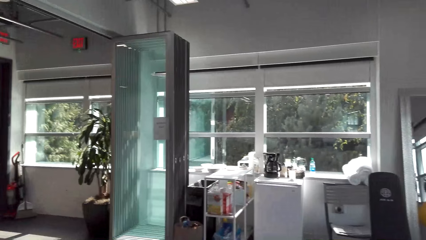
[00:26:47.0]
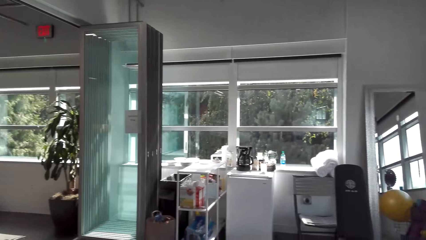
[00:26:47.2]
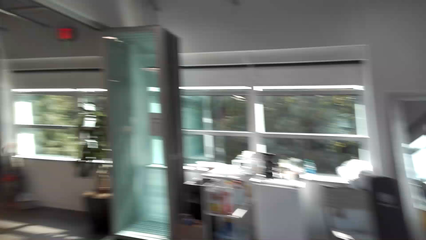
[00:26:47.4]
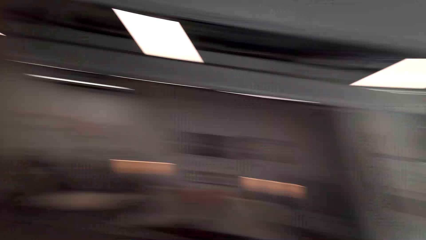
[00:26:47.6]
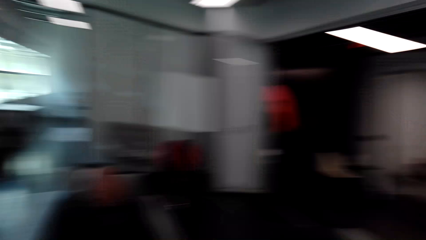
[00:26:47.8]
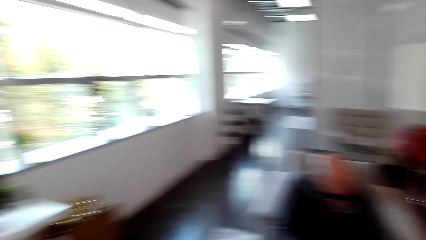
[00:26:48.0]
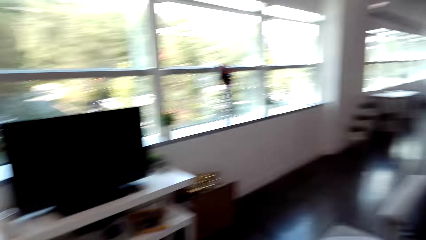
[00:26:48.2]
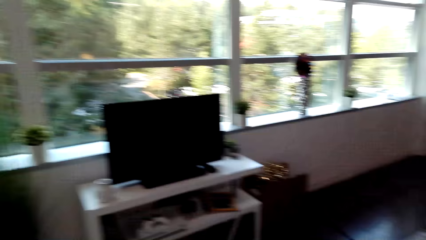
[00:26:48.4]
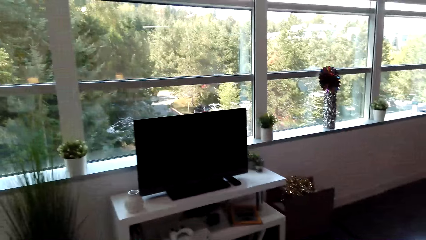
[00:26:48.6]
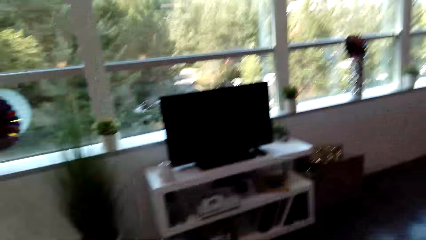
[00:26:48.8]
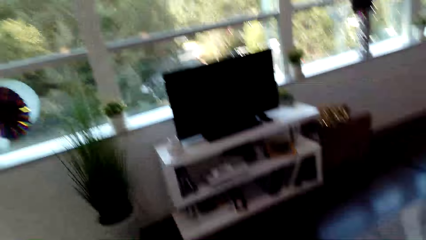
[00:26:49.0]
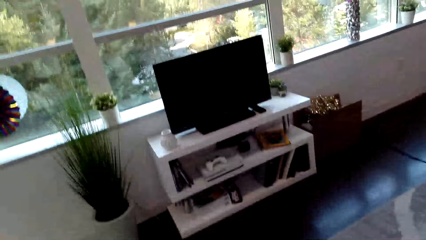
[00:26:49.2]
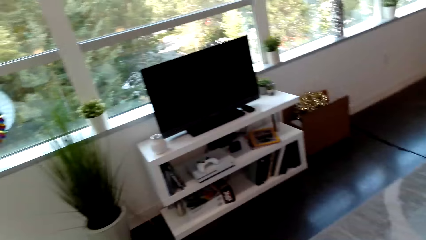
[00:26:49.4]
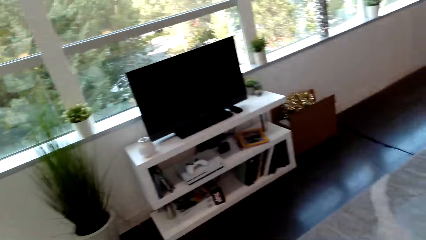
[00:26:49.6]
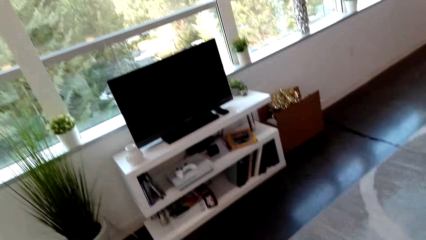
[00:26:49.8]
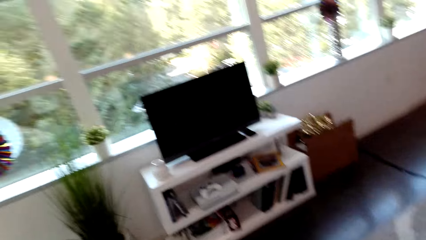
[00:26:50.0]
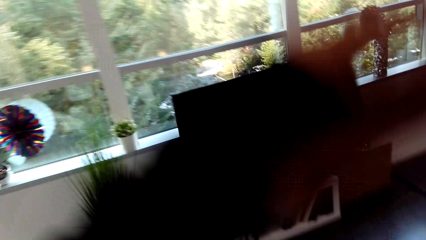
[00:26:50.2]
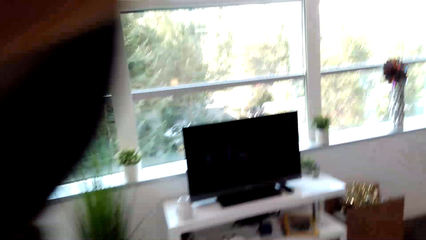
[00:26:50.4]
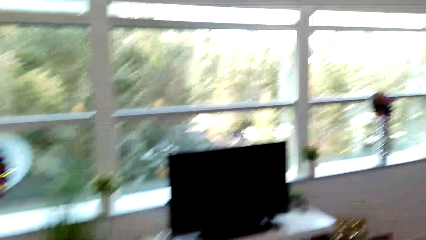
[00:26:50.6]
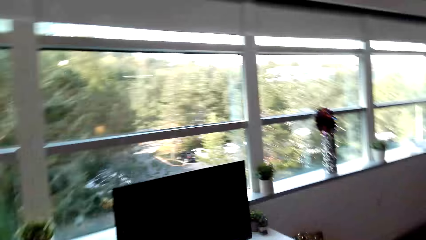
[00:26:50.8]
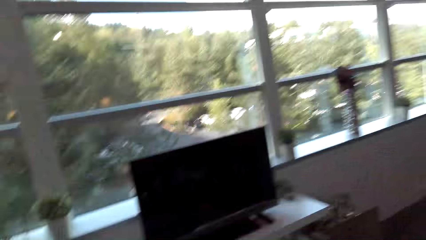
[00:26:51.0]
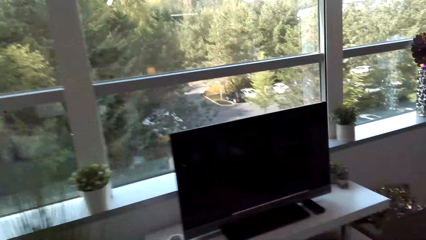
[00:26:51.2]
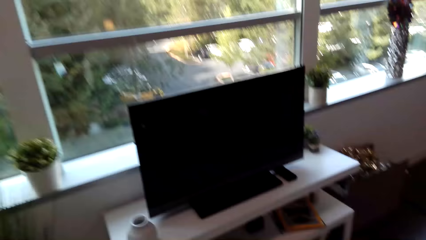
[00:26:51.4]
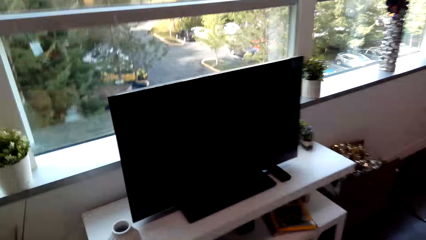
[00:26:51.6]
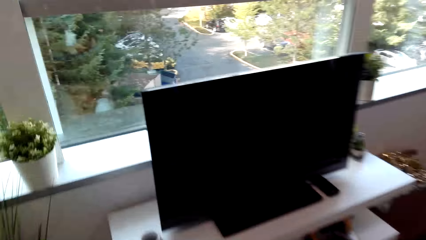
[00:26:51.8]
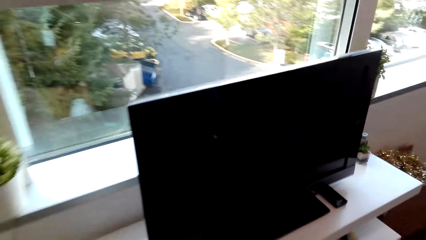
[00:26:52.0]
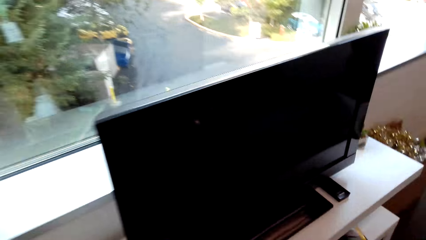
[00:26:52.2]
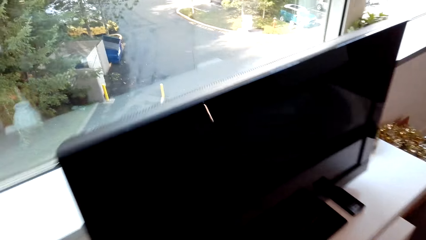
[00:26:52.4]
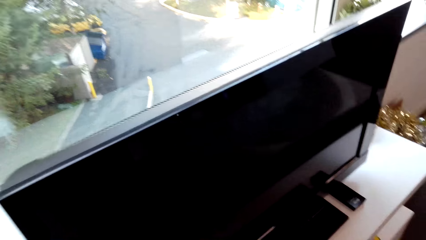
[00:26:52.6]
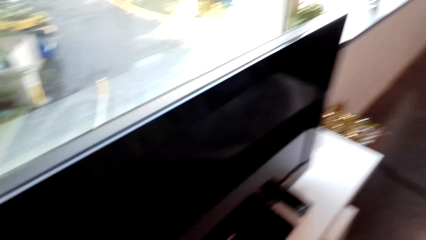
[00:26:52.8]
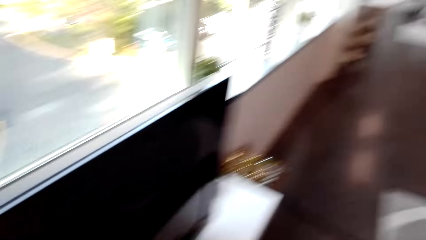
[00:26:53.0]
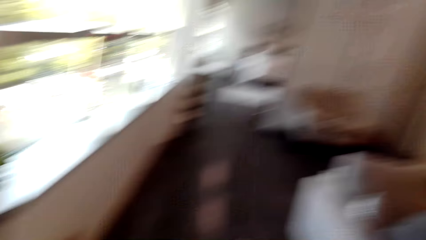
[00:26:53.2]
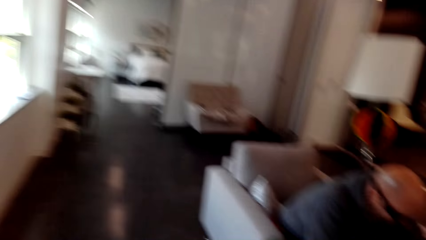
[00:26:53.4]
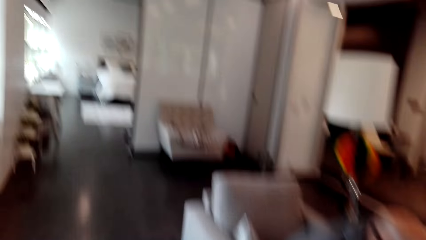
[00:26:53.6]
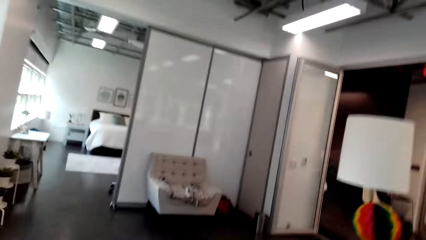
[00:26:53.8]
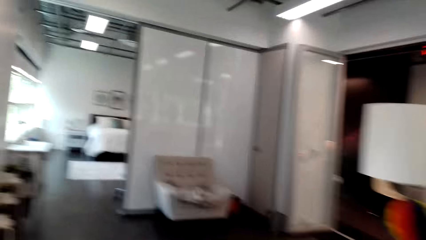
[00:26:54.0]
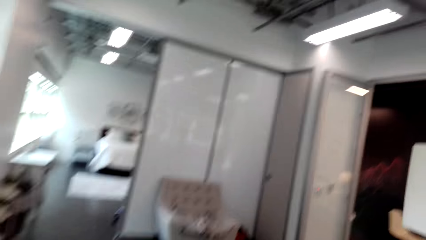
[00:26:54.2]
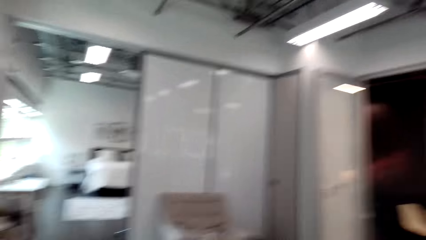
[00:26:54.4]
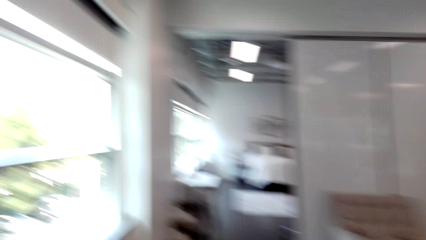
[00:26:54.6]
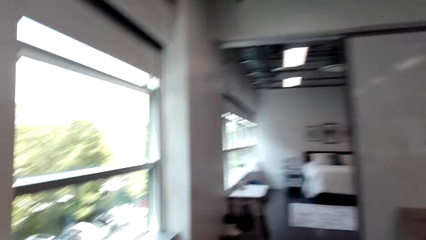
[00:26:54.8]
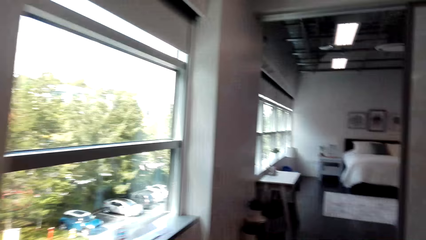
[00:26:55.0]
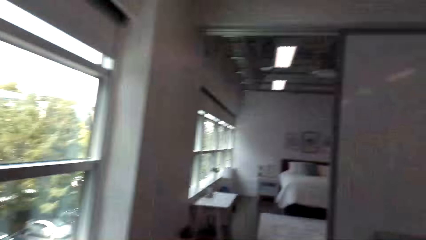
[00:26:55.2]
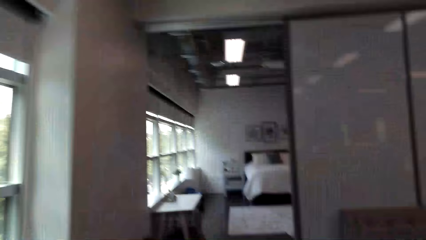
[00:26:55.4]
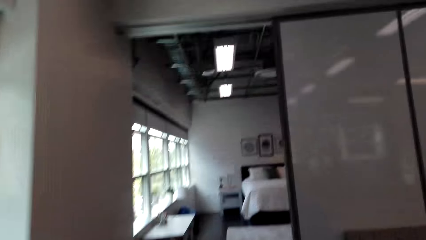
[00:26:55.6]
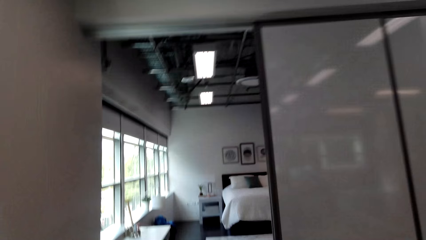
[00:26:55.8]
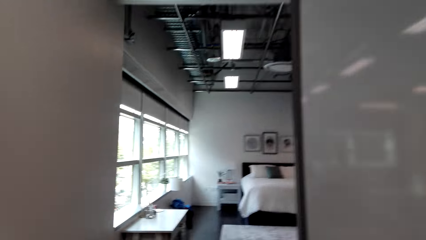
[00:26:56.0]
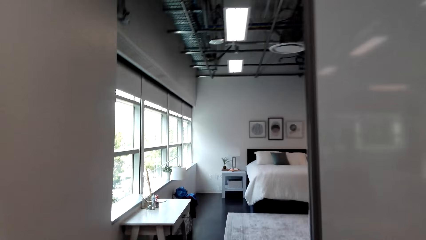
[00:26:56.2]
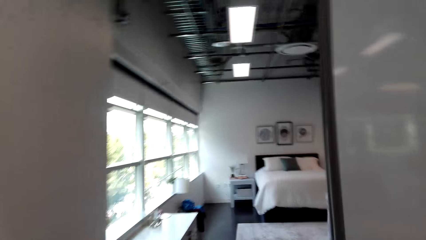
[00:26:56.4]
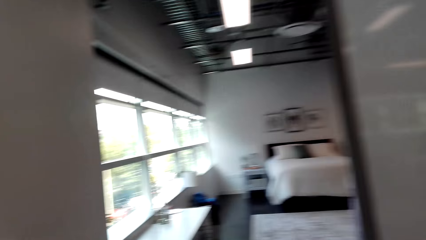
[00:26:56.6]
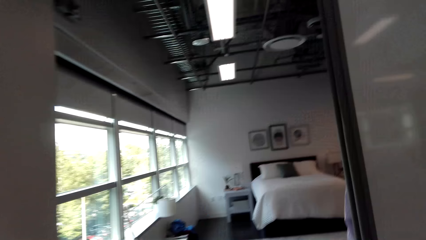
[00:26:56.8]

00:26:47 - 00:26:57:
The camera wearer walks in the house. They look around. They move around.

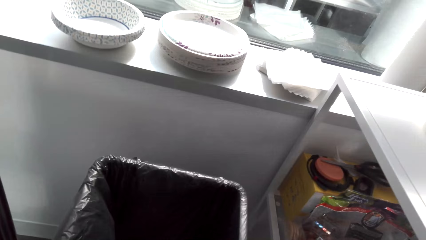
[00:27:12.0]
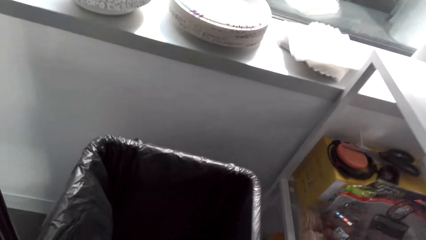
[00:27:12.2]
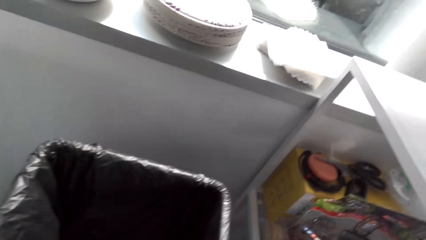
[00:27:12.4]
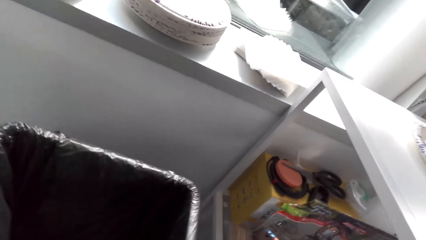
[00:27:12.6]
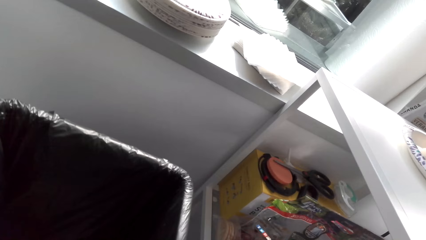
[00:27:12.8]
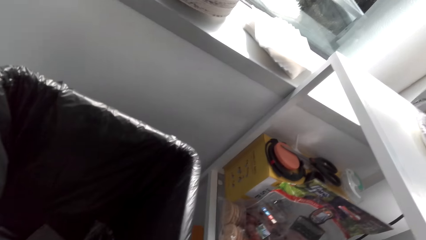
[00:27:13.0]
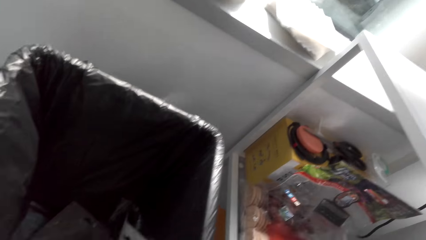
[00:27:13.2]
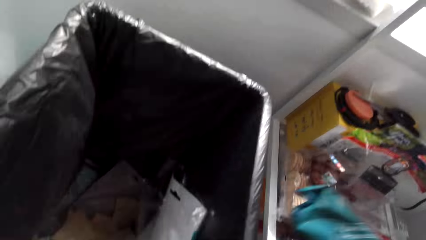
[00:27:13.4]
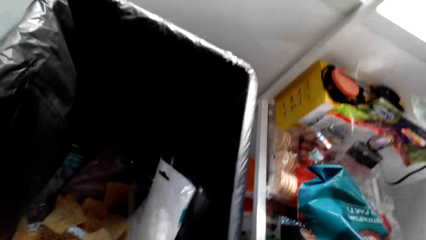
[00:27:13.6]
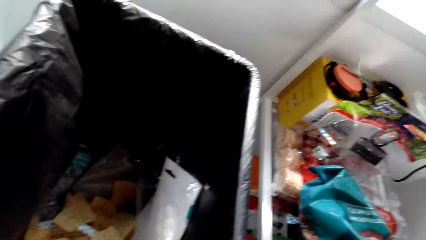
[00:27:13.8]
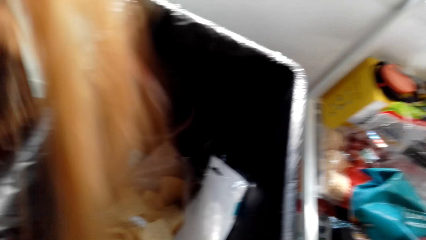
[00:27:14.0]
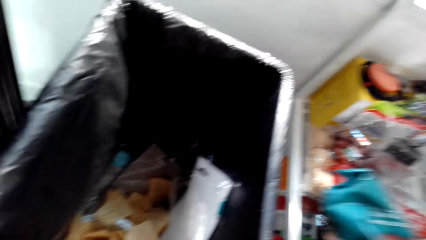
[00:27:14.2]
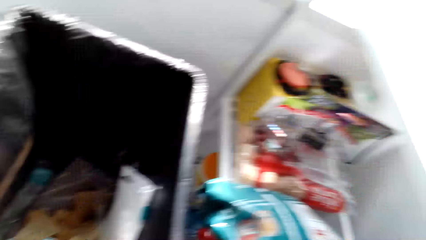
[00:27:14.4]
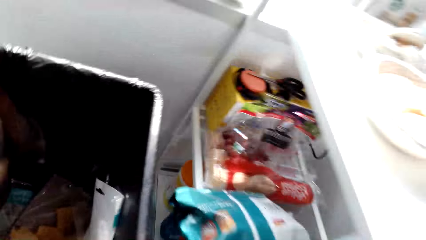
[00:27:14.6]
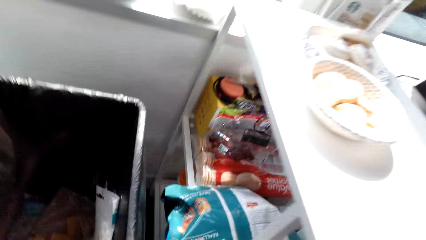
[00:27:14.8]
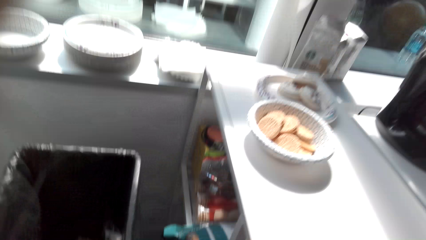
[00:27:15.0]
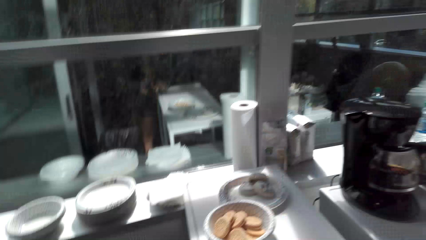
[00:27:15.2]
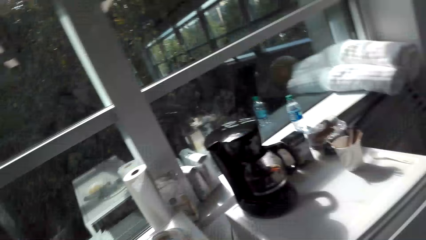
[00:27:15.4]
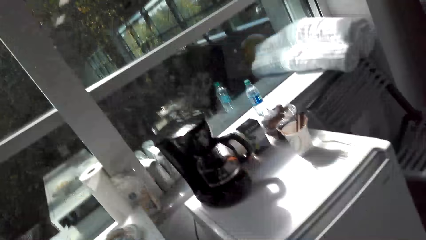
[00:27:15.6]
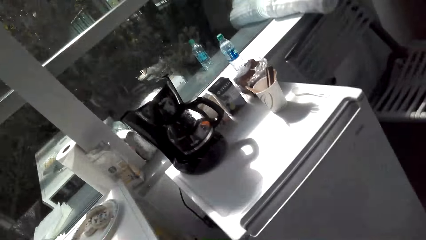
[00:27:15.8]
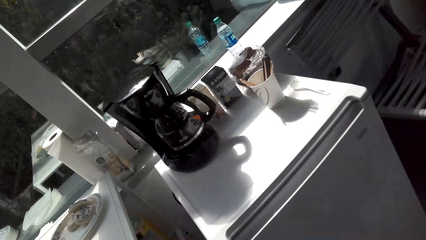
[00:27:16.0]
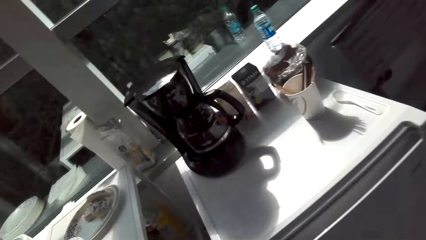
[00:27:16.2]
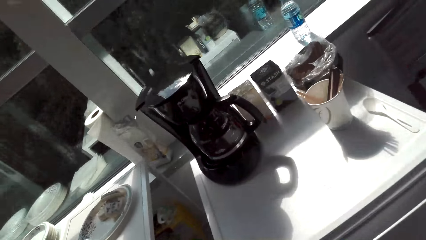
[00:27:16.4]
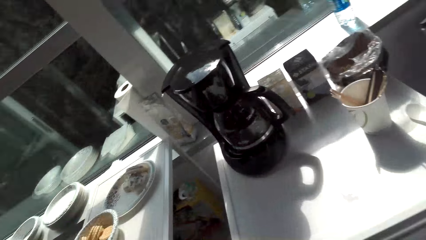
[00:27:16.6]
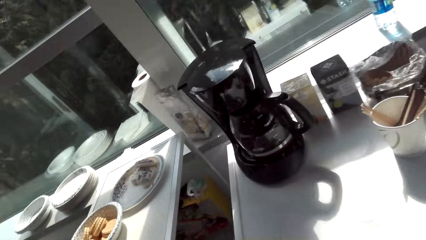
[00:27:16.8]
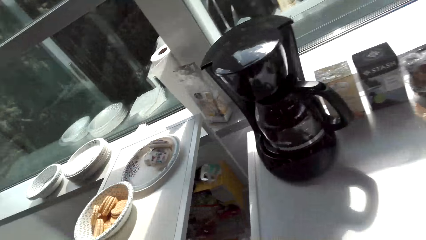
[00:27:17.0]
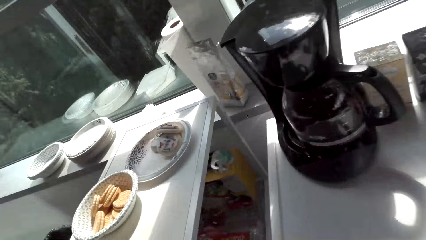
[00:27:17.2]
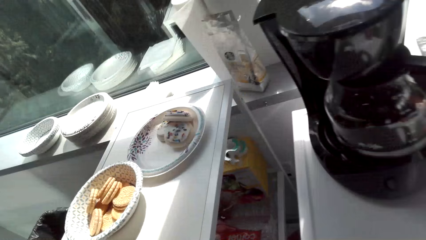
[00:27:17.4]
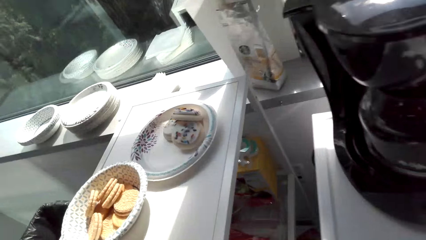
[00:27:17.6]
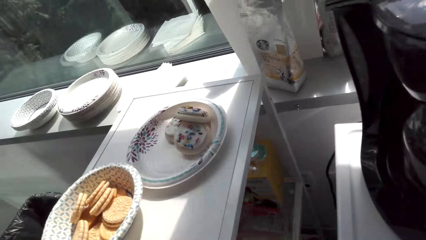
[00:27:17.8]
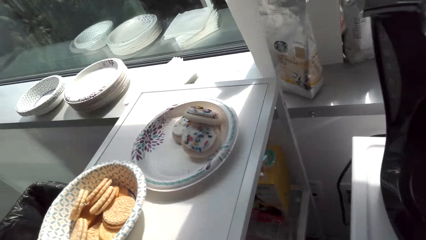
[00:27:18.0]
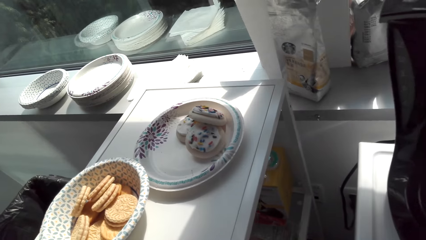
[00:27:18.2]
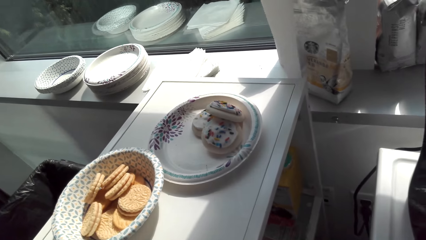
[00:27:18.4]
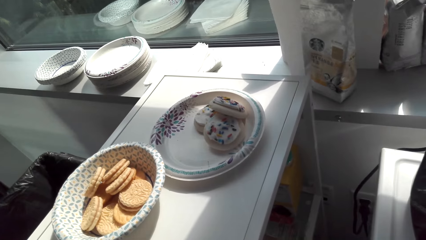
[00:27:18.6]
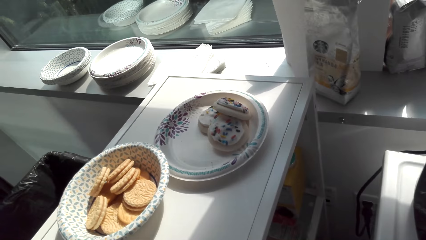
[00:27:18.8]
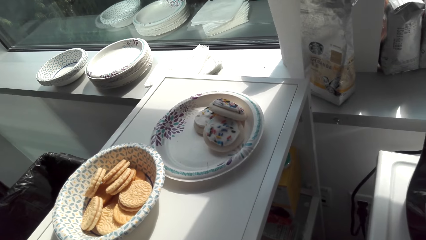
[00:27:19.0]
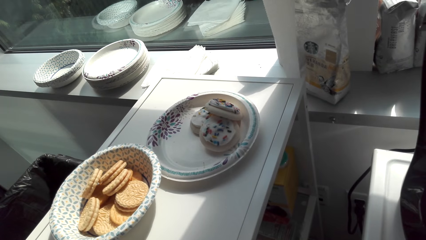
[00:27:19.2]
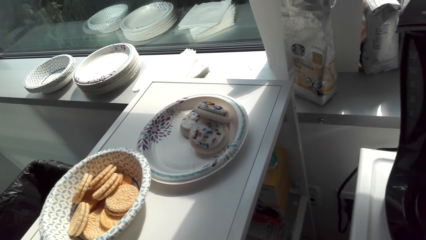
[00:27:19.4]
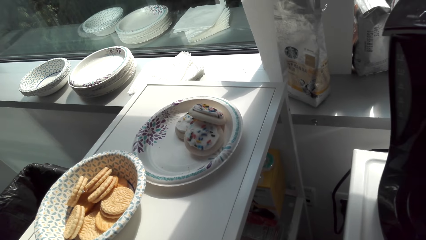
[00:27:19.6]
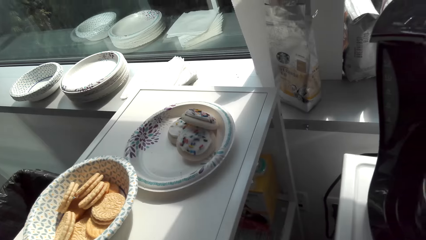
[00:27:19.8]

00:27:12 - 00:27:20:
The camera wearer looks around. They dialog with a man. They look around.
